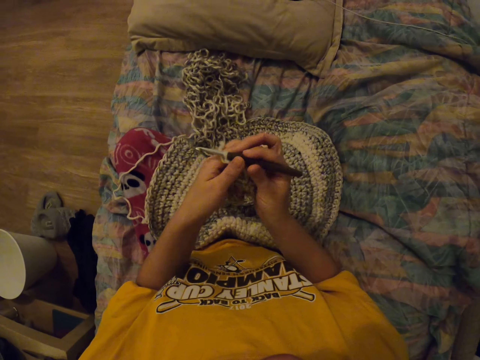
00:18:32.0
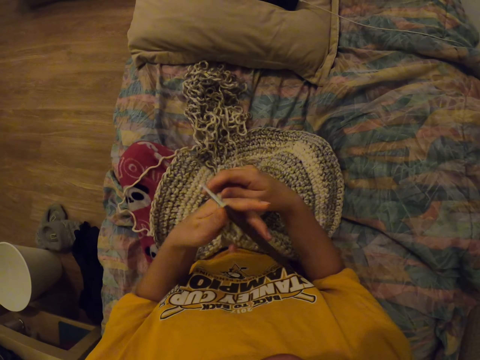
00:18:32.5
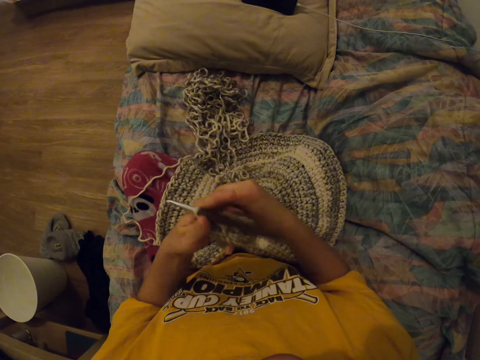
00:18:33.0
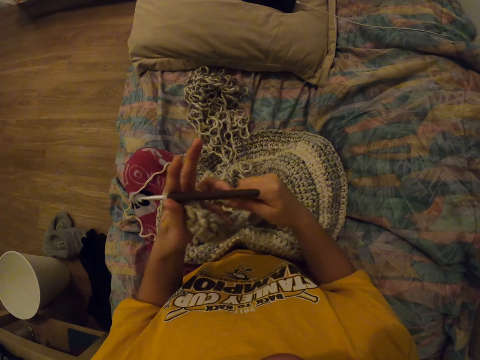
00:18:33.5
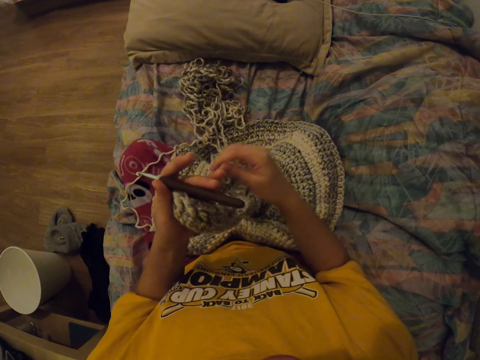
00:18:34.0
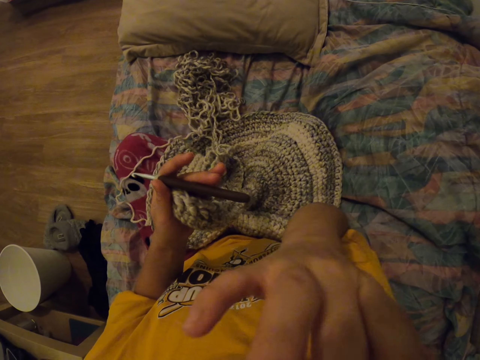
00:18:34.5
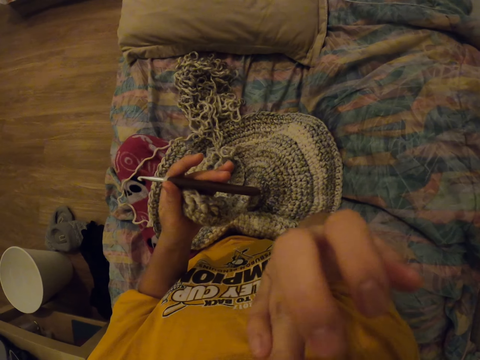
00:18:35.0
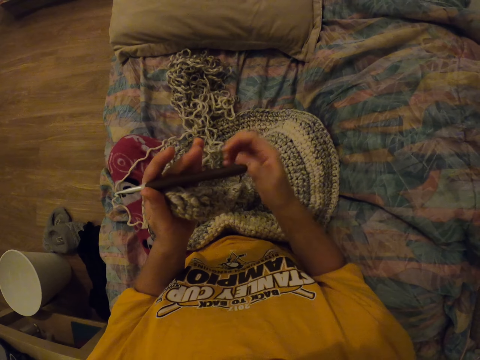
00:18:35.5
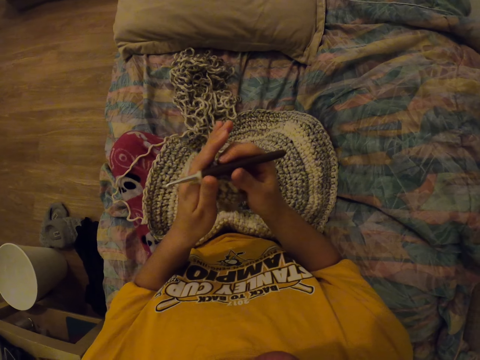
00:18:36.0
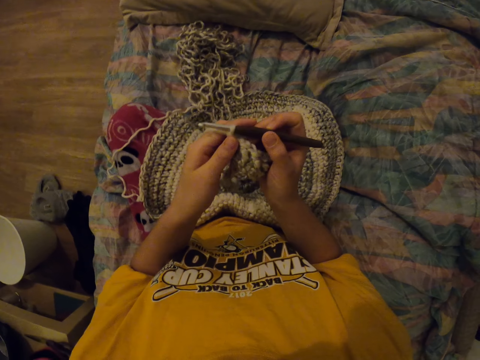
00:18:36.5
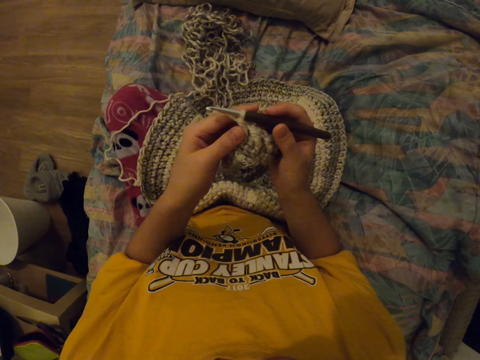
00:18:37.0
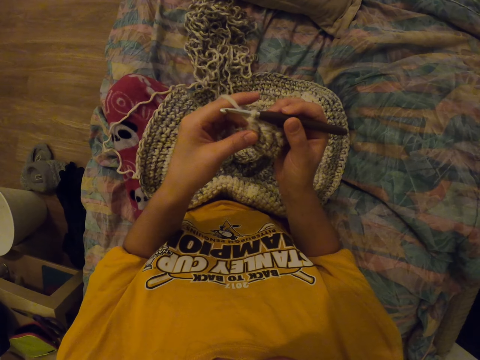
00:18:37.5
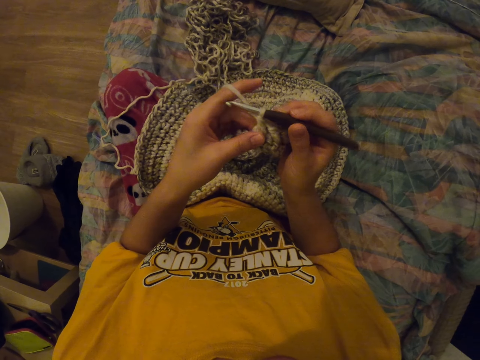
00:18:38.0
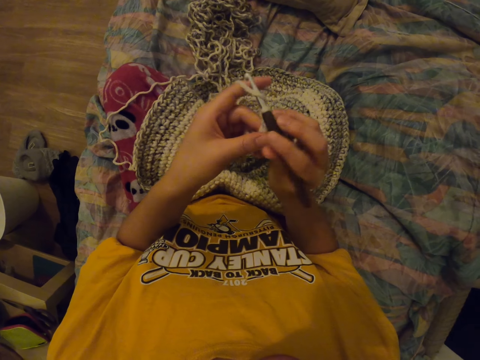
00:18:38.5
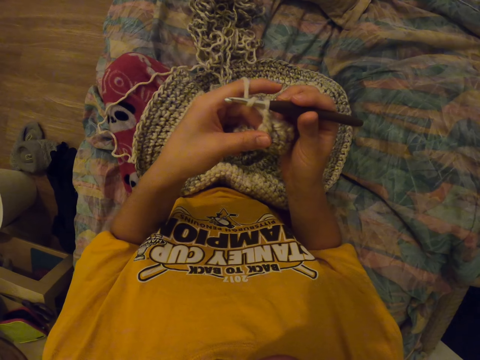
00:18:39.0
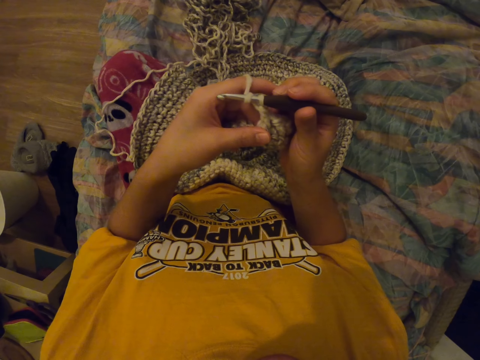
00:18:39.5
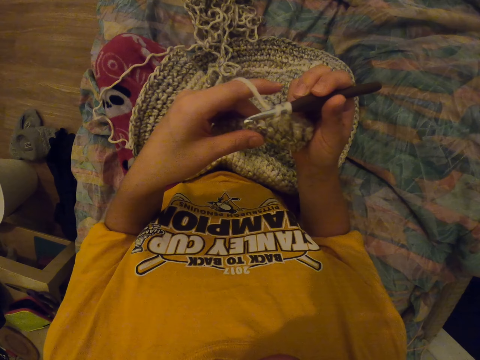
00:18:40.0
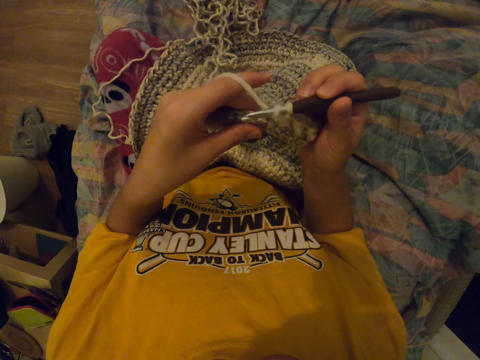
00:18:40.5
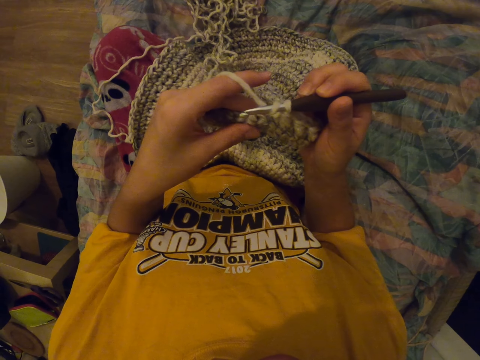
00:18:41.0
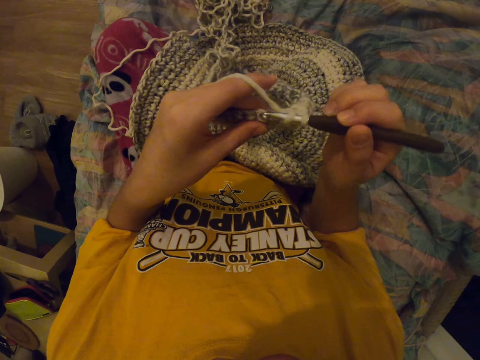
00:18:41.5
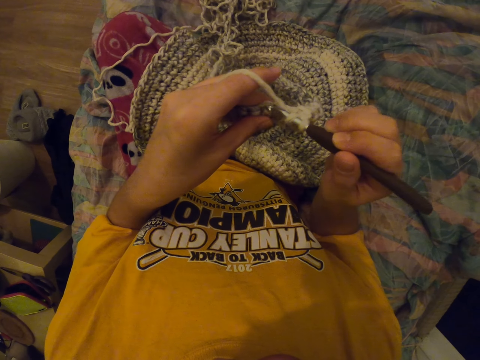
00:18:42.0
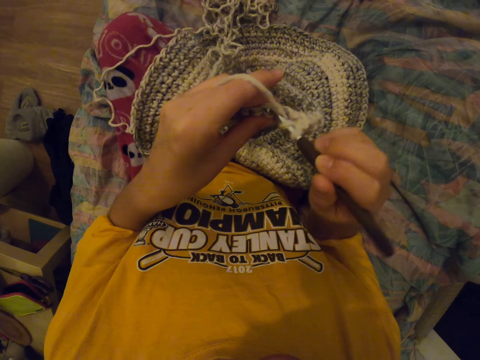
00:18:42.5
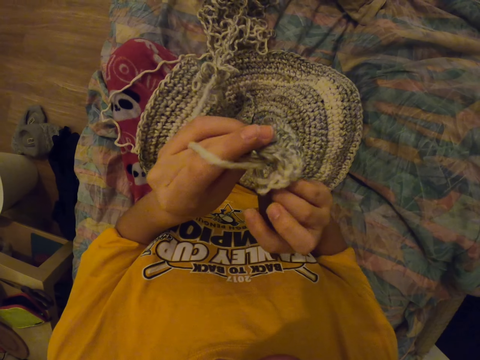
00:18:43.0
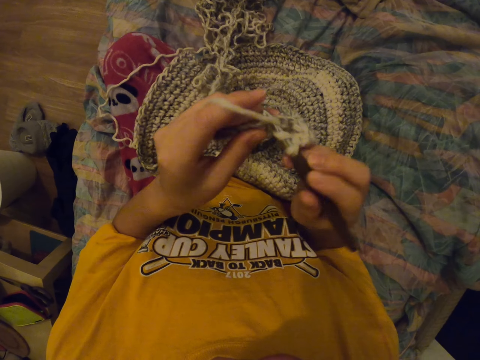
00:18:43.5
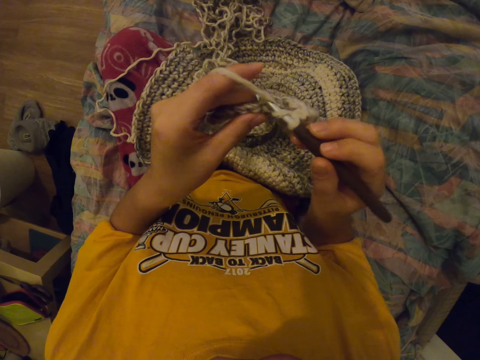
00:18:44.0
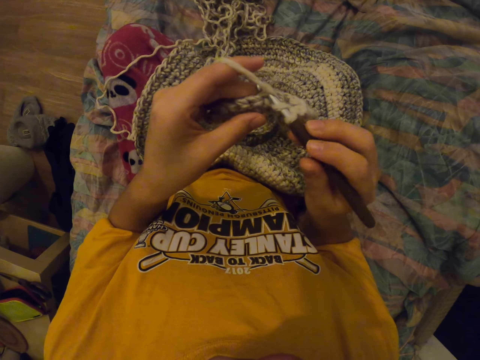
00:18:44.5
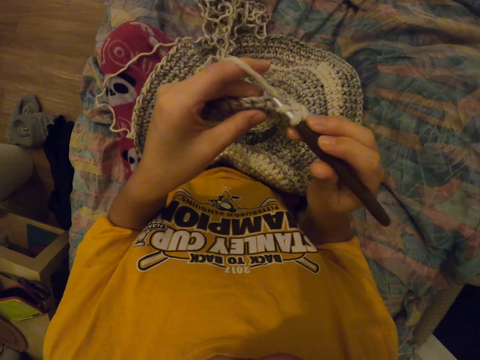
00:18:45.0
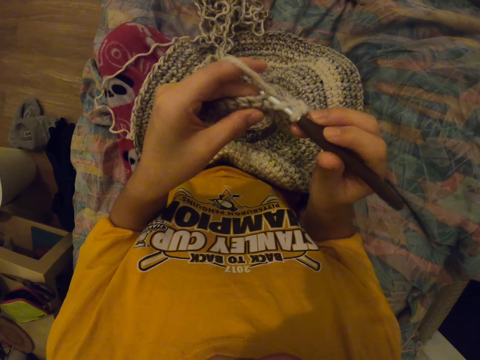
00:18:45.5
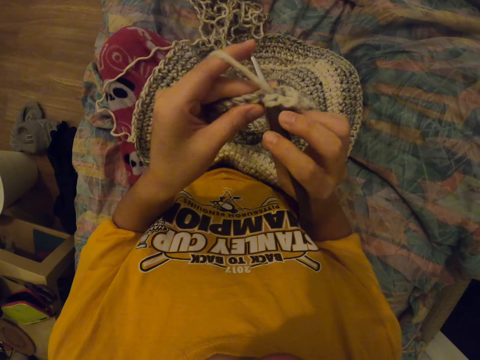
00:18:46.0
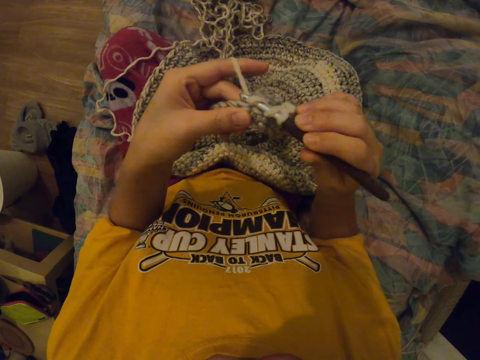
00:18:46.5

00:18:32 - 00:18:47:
The camera wearer pulls the thread. She lifts her hand and puts down her hand. She sews with a punch needle.

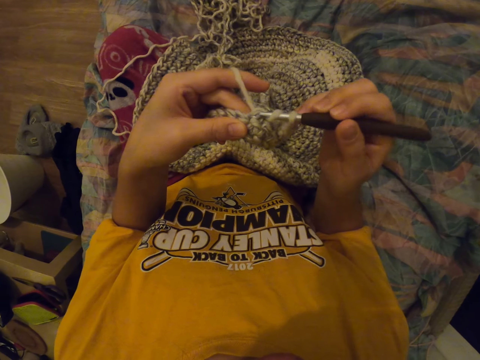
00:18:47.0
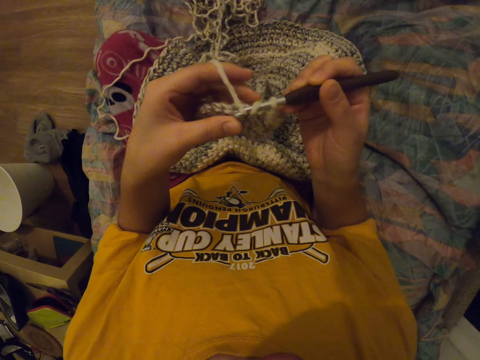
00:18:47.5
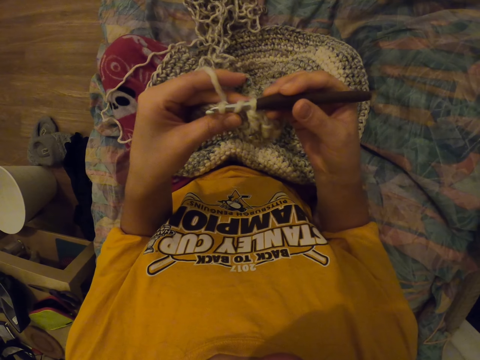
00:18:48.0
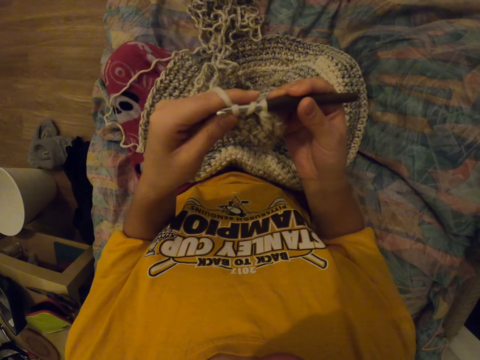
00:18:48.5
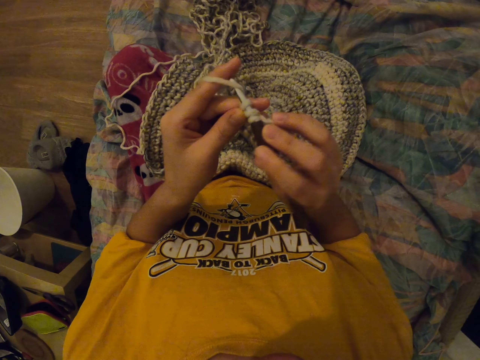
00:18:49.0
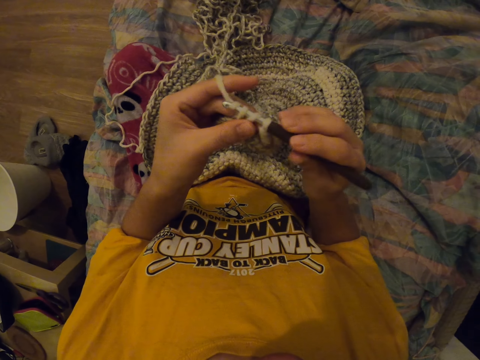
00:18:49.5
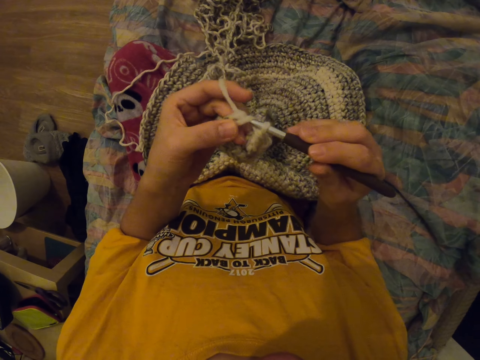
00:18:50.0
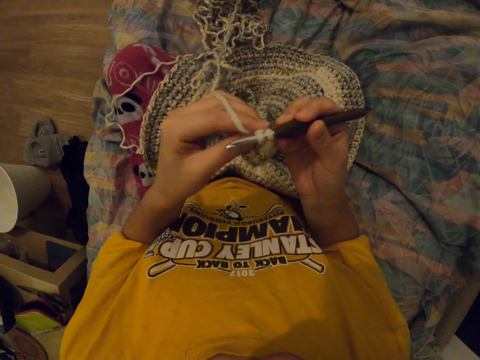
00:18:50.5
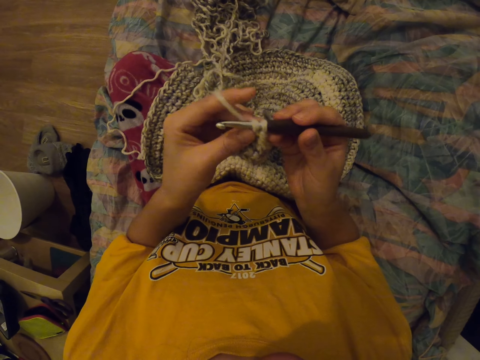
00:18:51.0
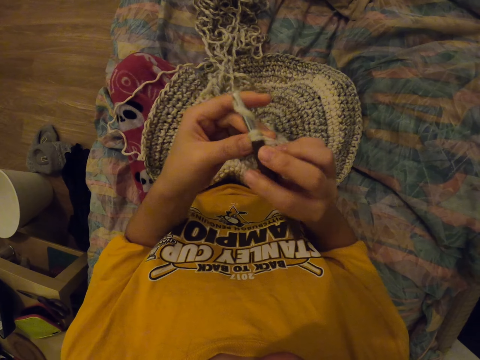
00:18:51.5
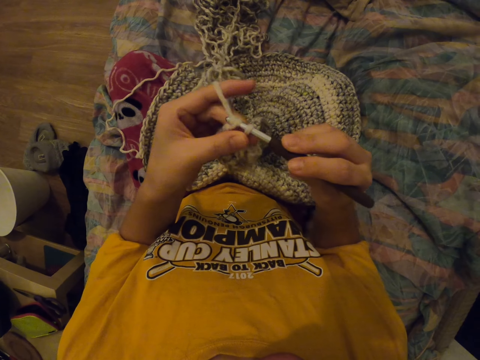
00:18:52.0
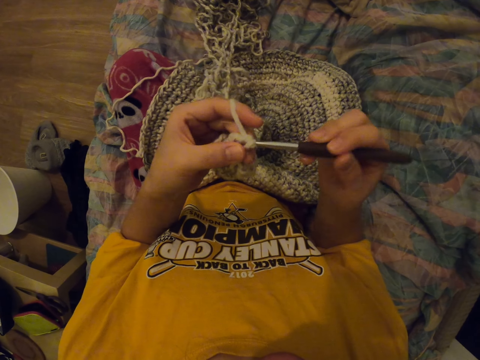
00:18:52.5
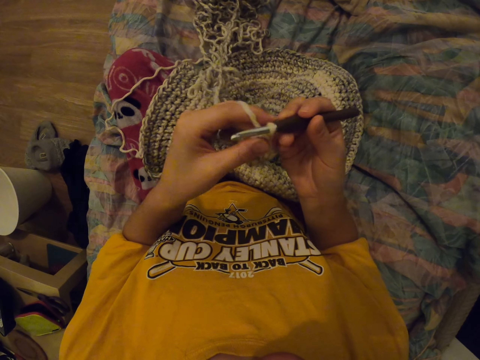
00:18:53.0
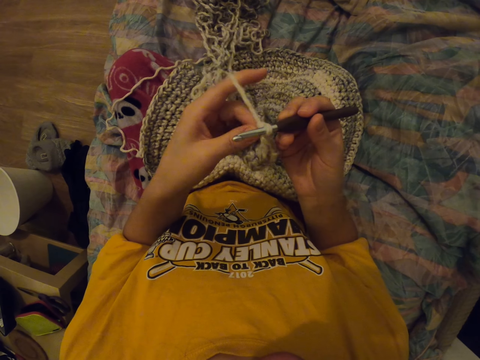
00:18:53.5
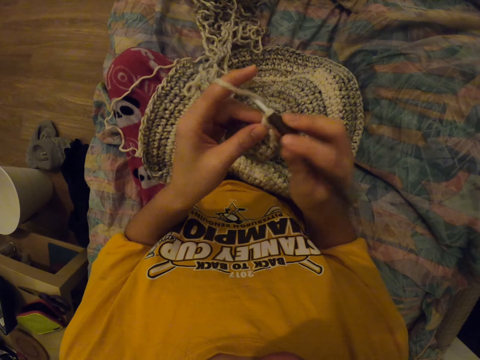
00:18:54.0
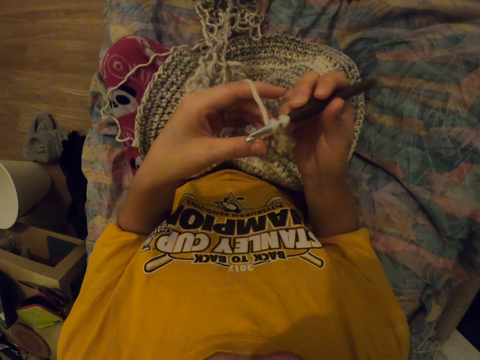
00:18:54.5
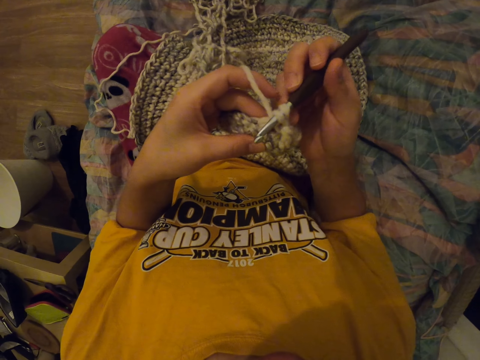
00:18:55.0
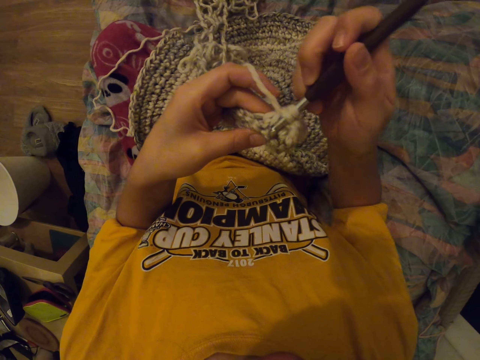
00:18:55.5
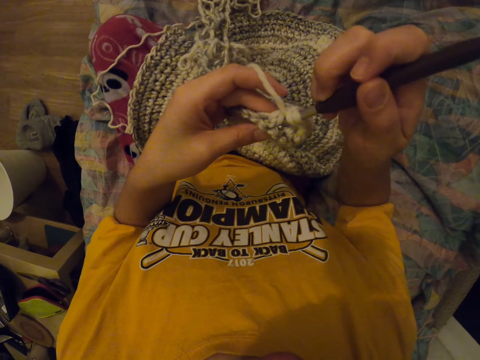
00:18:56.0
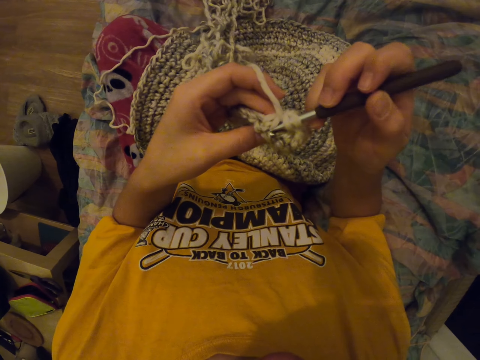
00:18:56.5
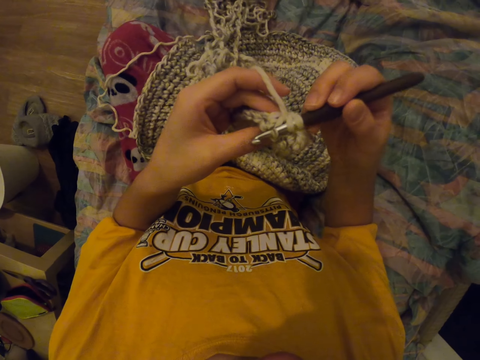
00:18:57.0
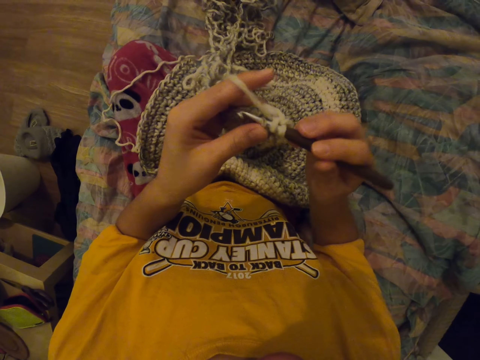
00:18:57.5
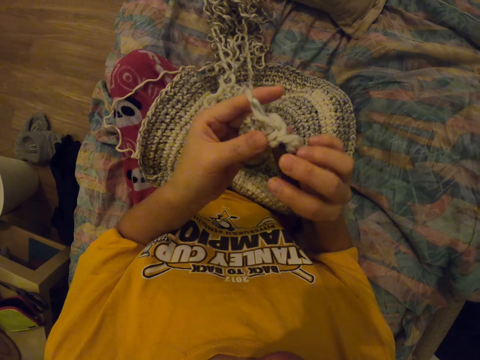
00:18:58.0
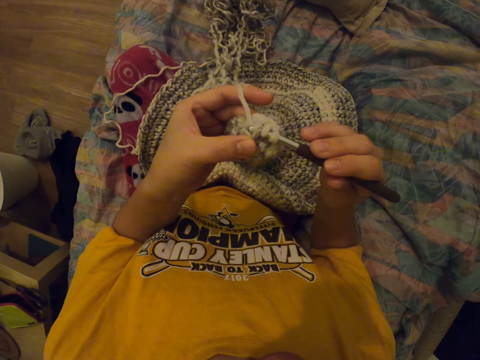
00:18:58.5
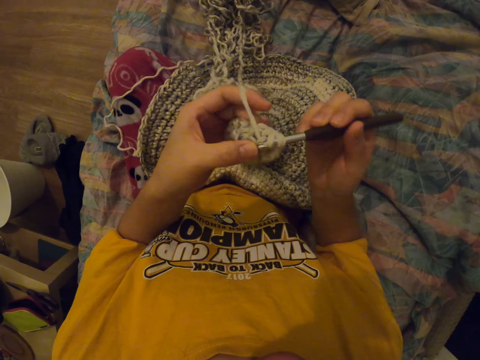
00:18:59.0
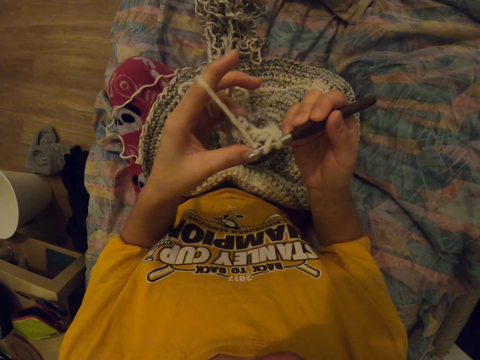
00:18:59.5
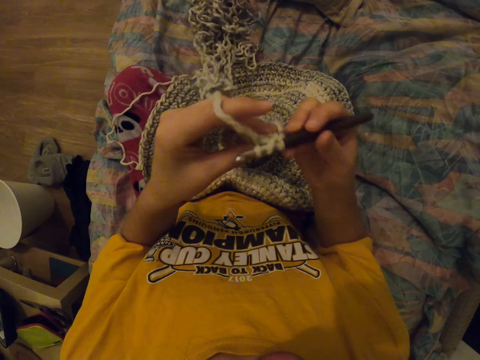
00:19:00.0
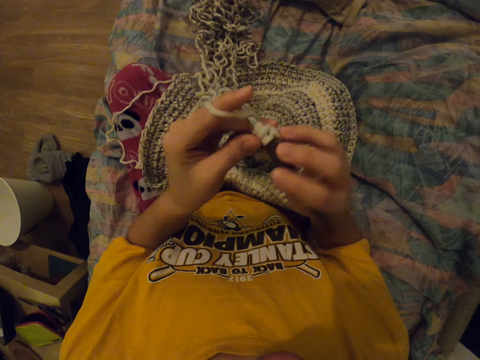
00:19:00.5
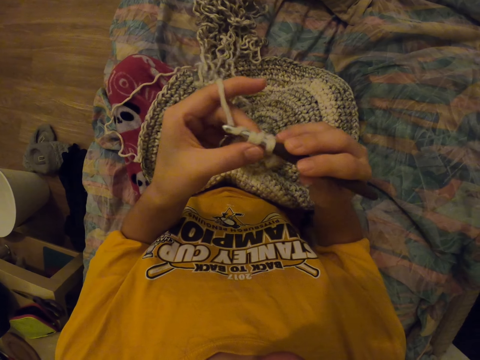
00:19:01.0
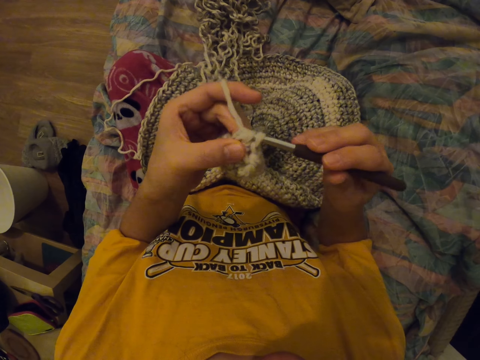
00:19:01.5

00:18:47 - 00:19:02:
The camera wearer knits the fabric with a yarn and a crochet hook.
